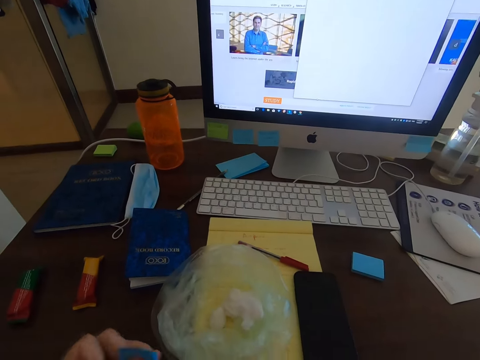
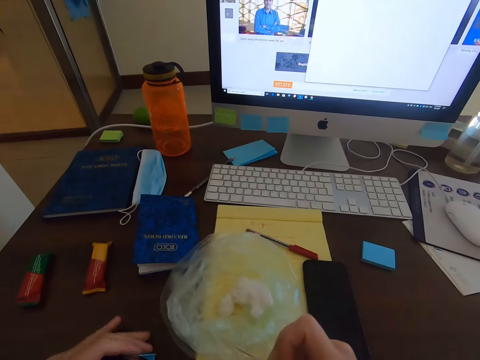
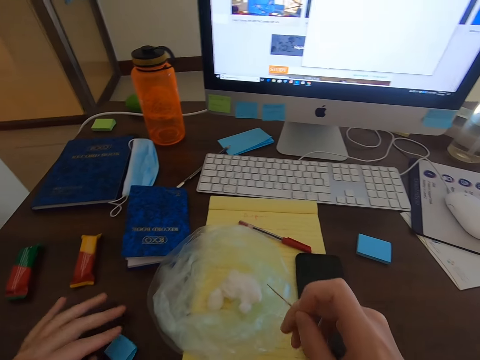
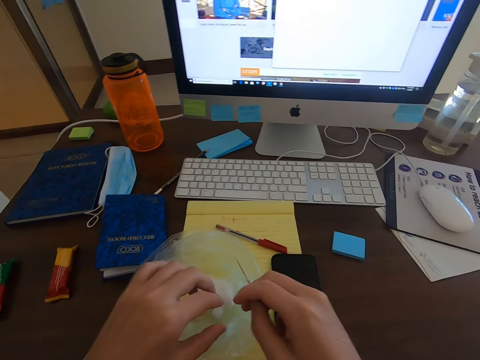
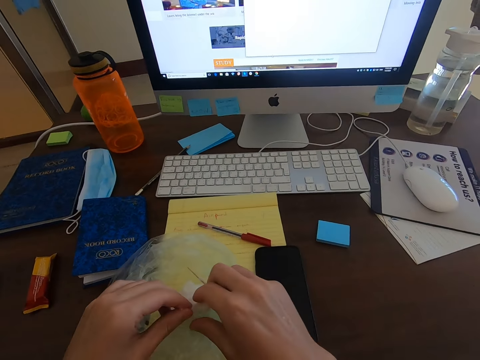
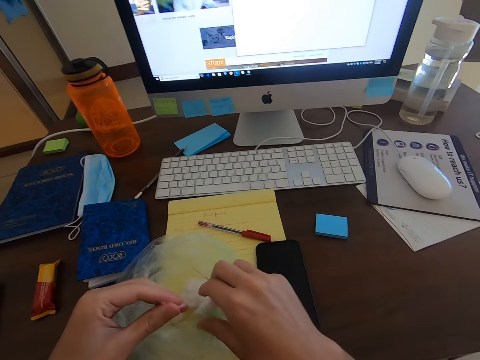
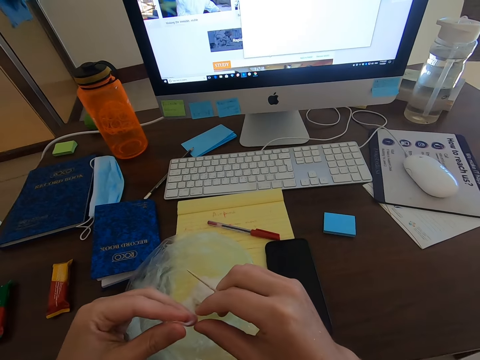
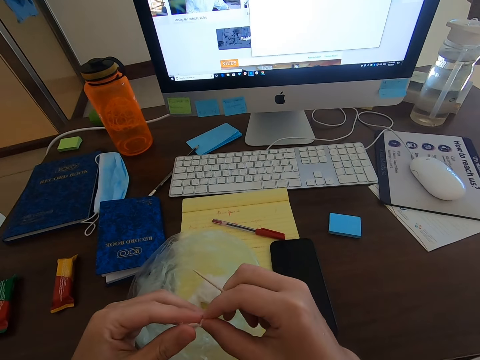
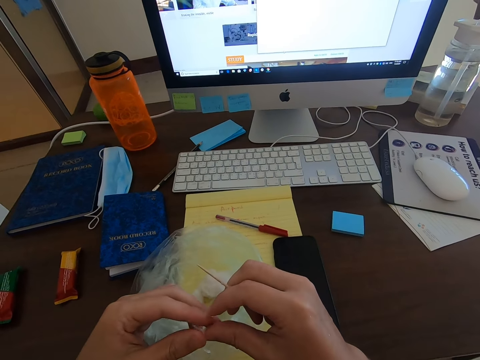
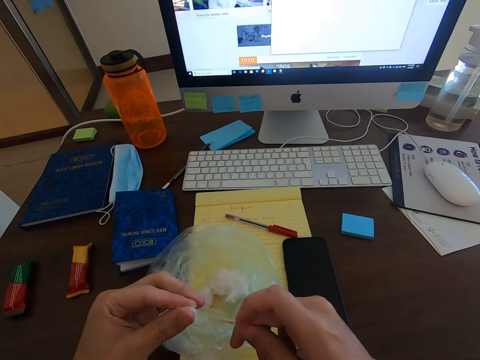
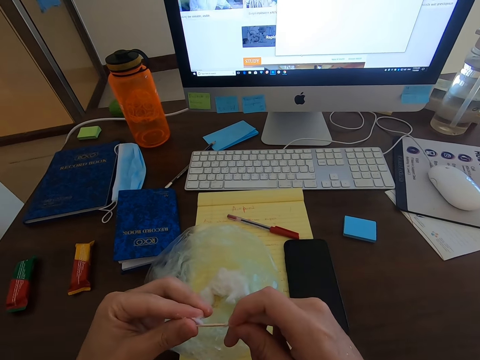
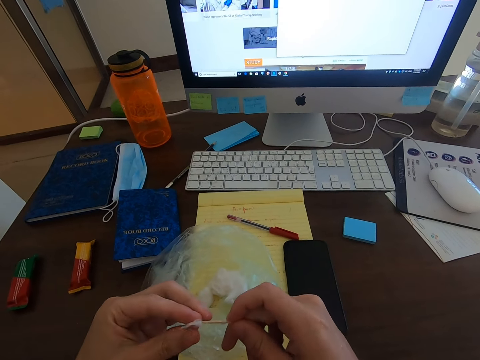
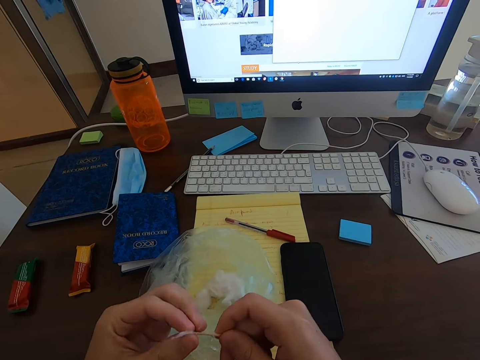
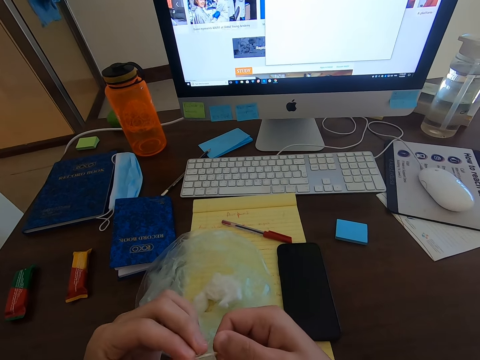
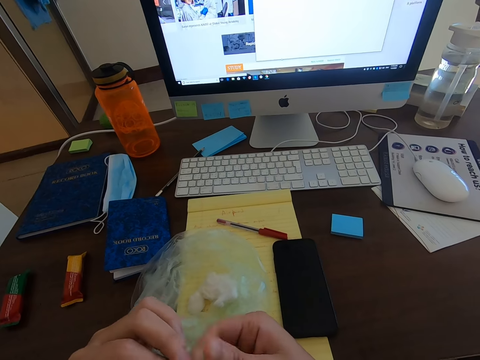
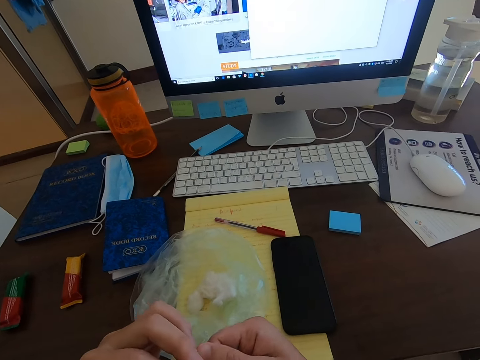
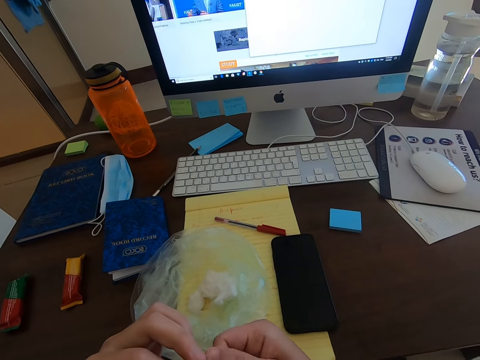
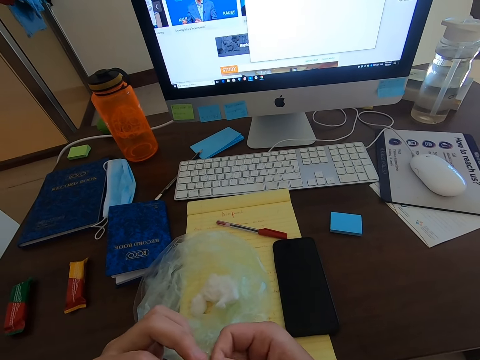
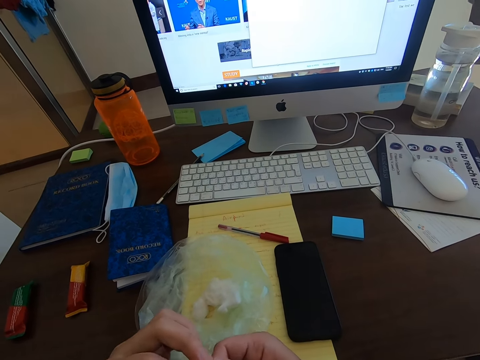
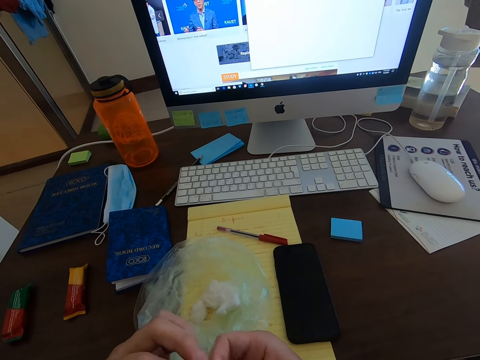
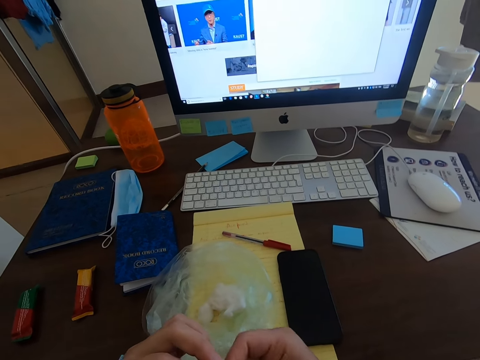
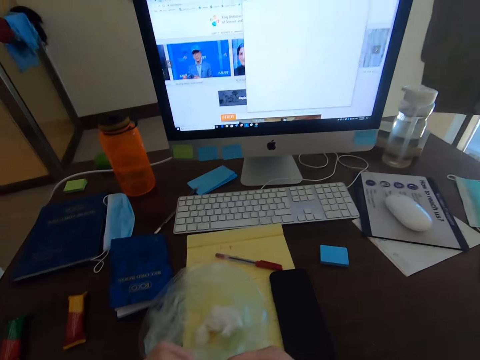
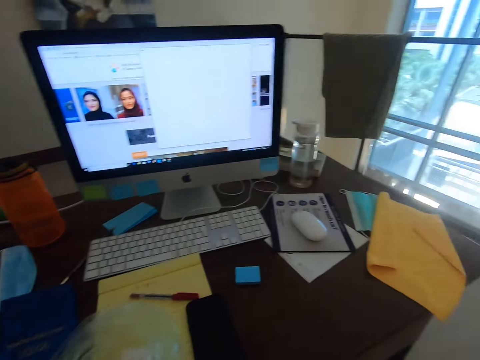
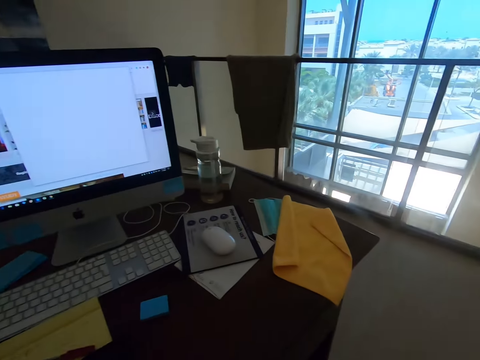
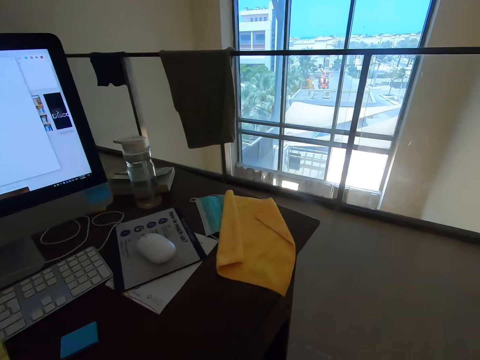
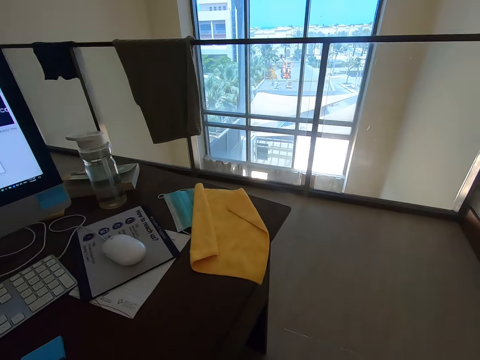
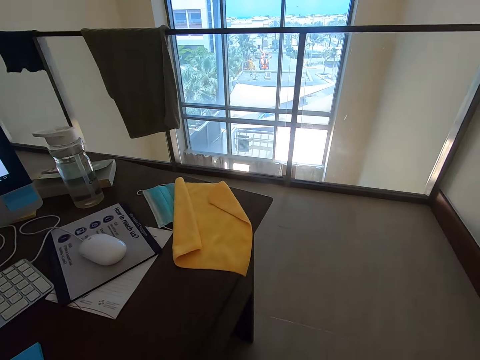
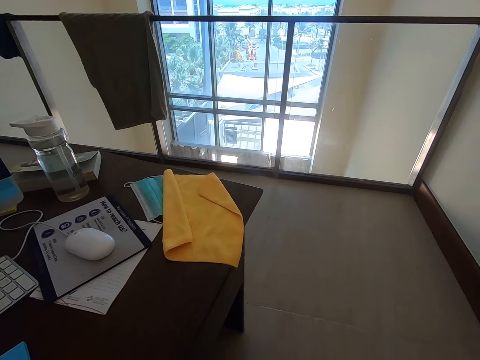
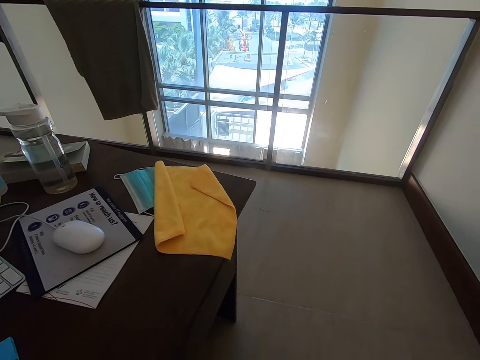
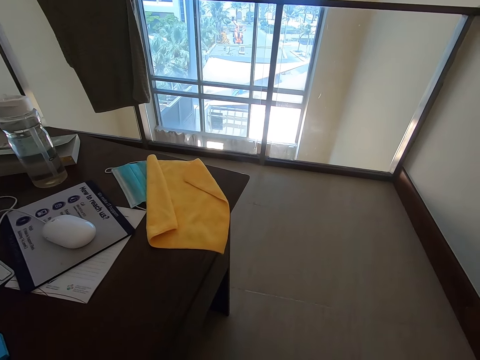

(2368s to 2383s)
The camera wearer holds the cotton wool. They put the cotton wool on the wood. They look on the other side.

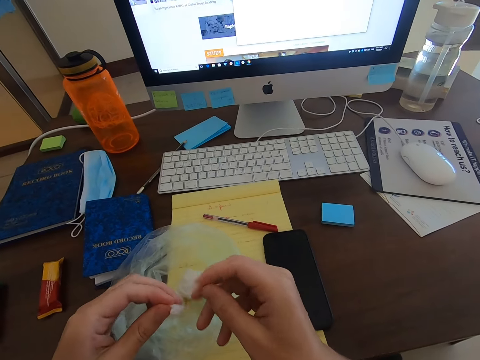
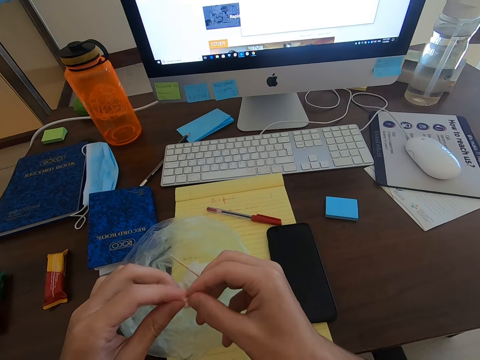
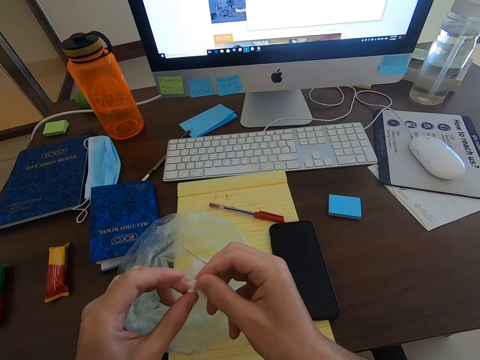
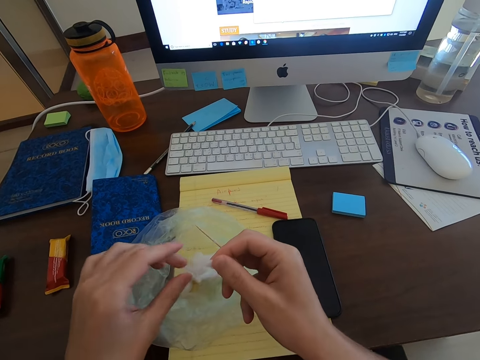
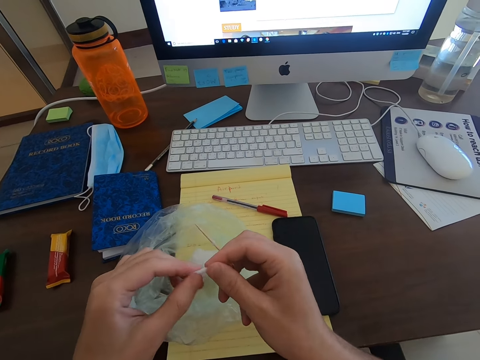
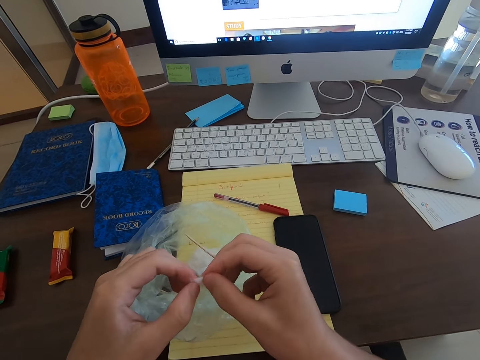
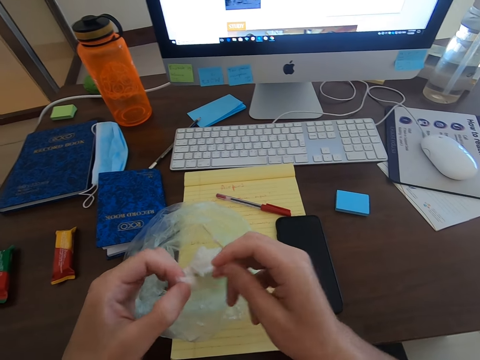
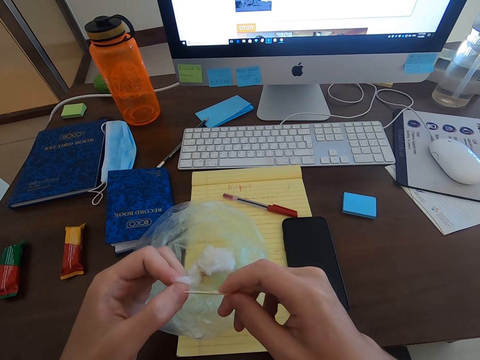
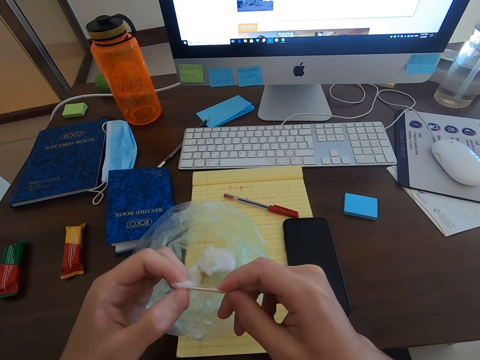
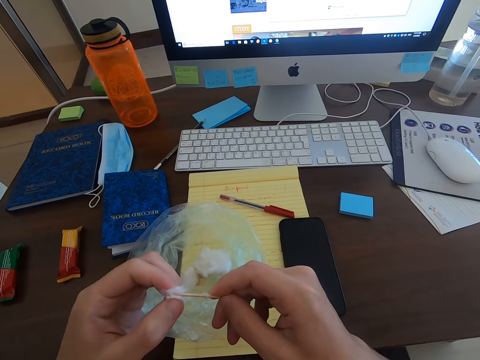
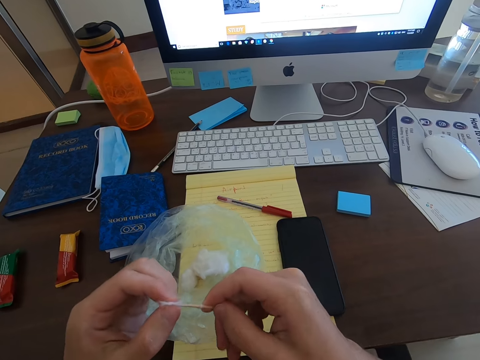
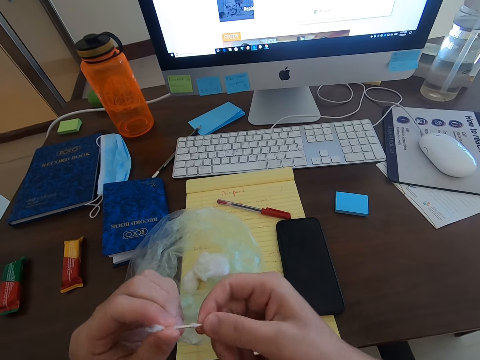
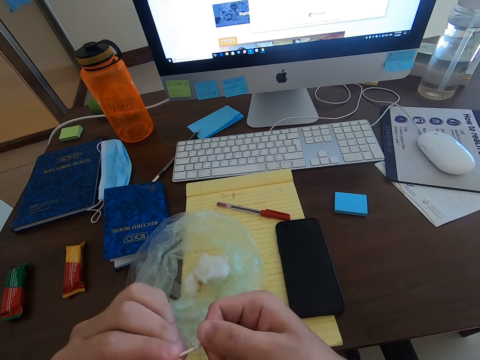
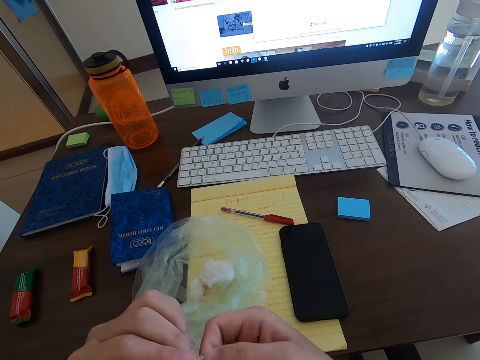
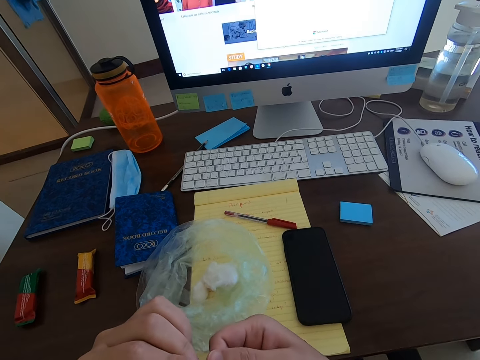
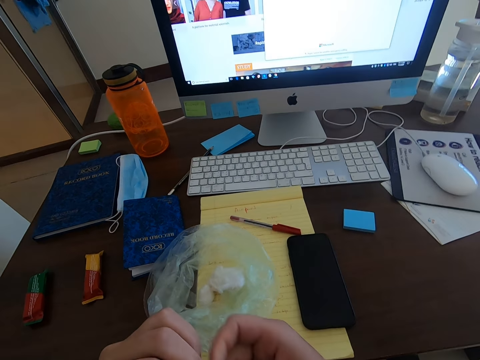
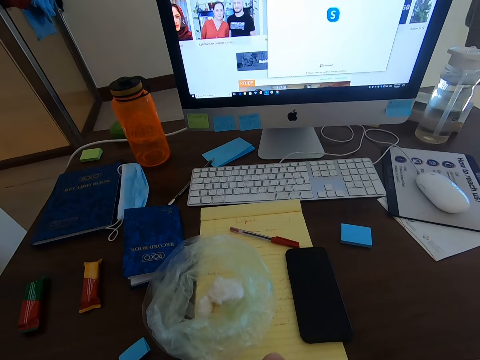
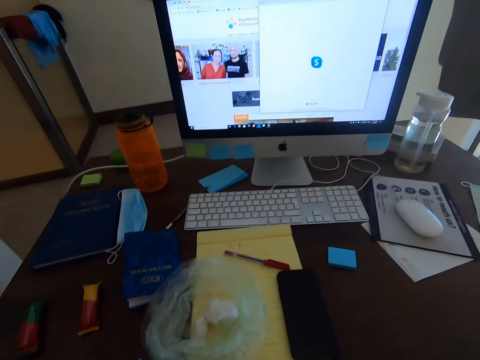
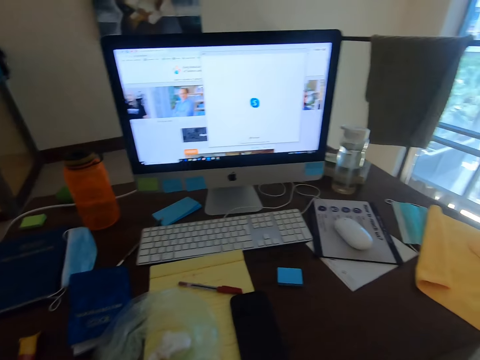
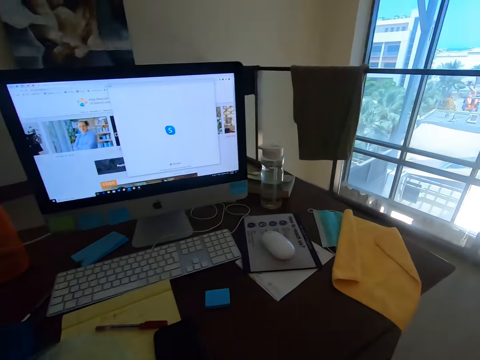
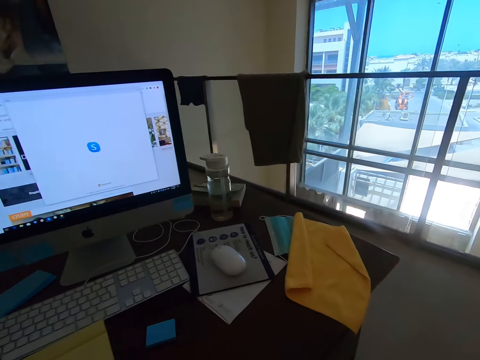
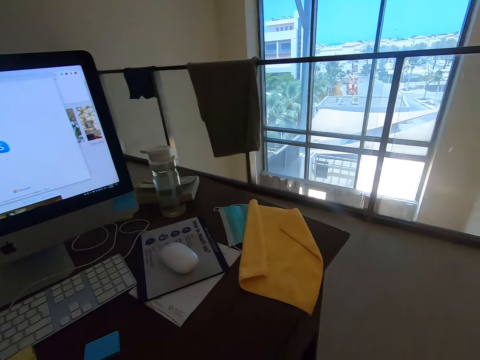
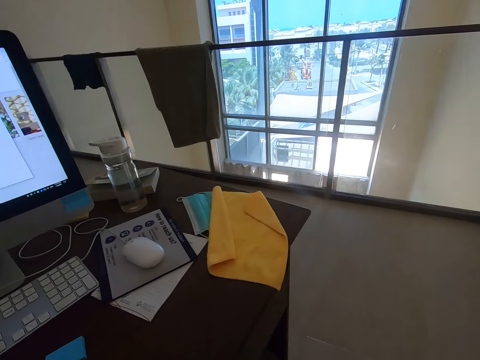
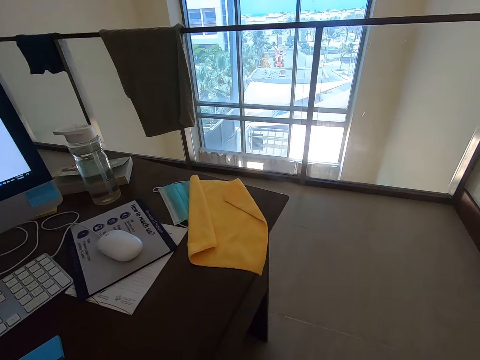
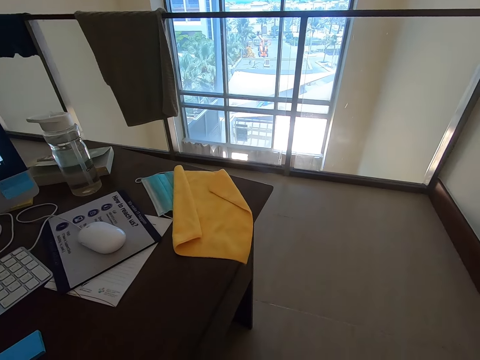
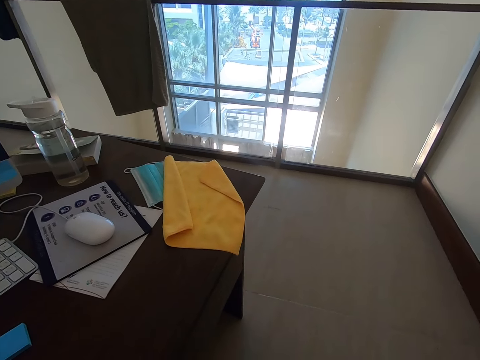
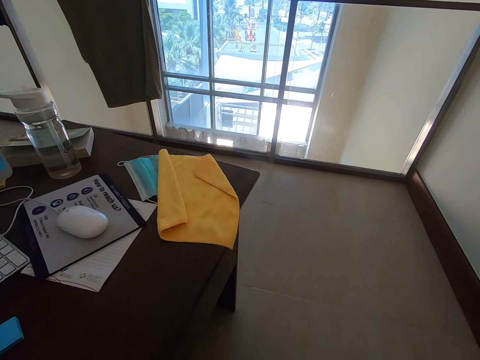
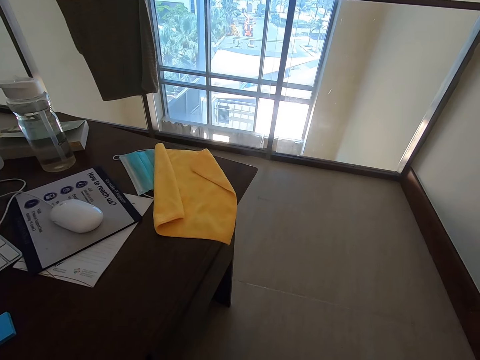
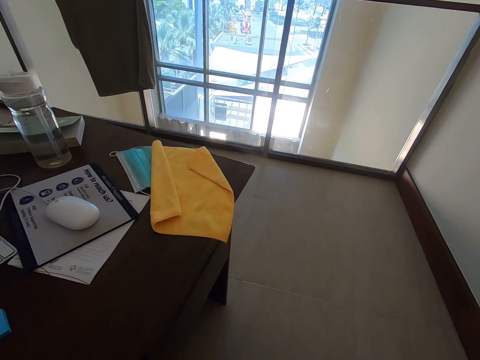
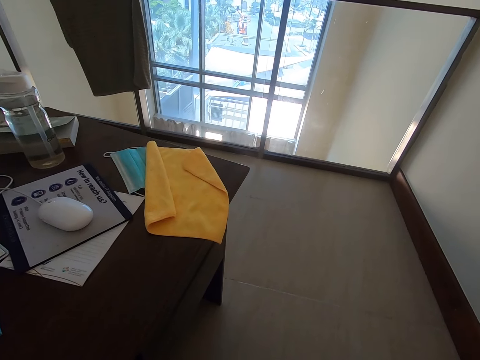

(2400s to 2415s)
The camera wearer cuts a piece of cotton wool. They hold the cotton wool. They put the cotton wool on the toothpick. They wipe the wood. They look on the other side.
